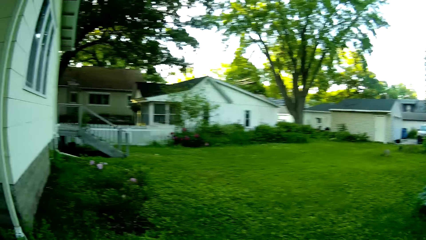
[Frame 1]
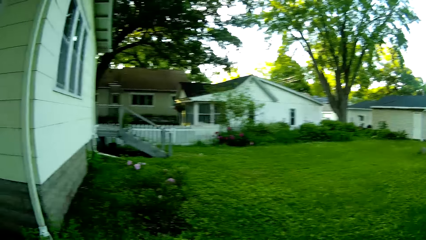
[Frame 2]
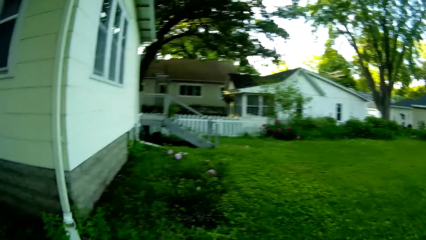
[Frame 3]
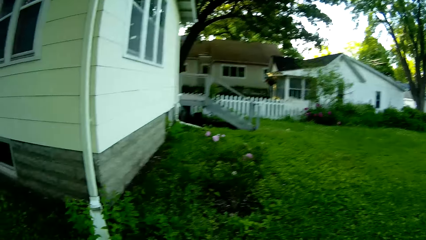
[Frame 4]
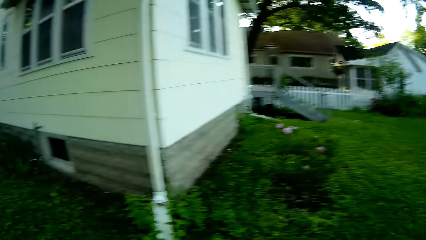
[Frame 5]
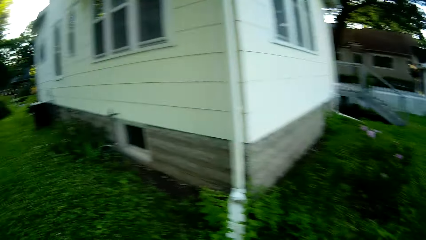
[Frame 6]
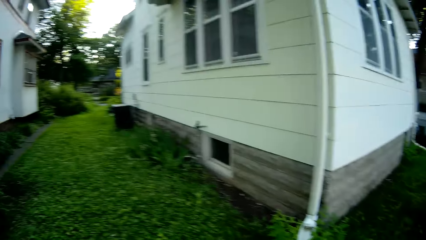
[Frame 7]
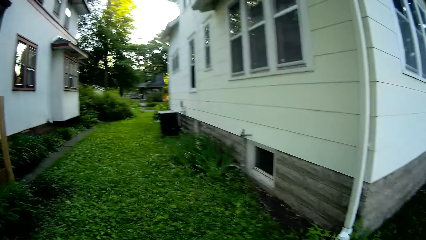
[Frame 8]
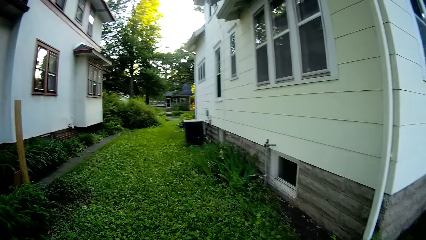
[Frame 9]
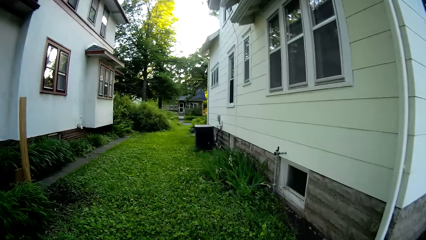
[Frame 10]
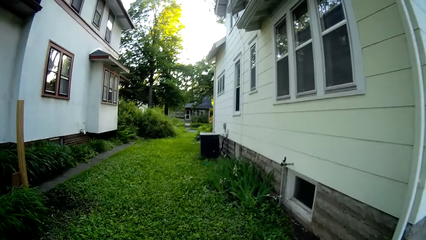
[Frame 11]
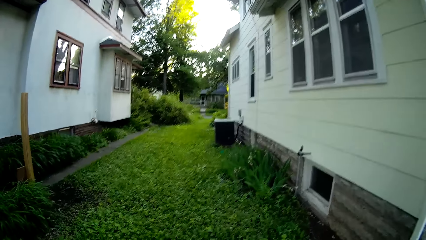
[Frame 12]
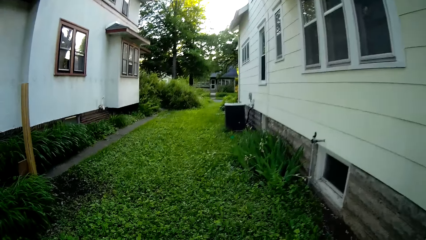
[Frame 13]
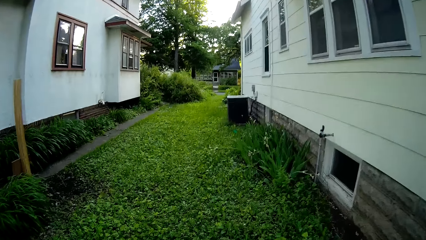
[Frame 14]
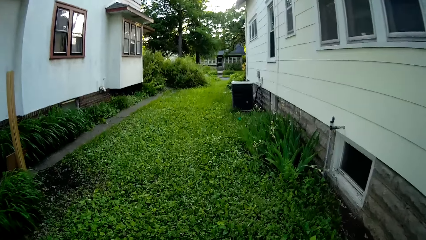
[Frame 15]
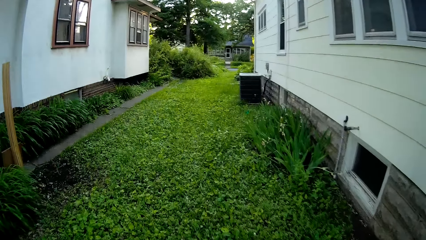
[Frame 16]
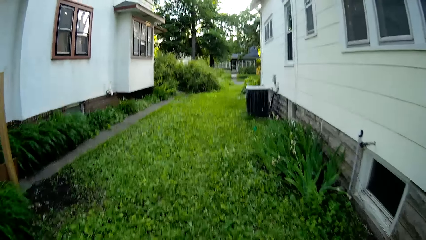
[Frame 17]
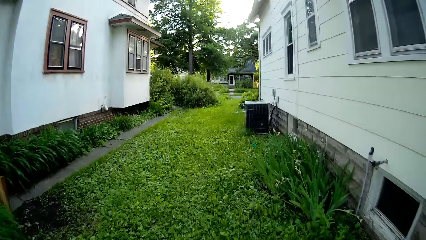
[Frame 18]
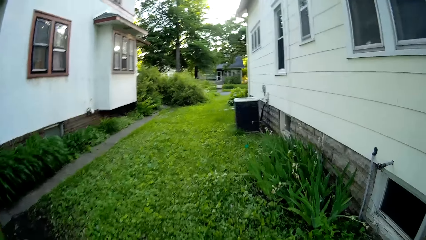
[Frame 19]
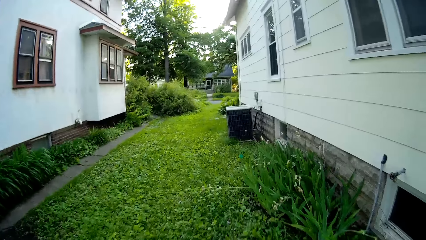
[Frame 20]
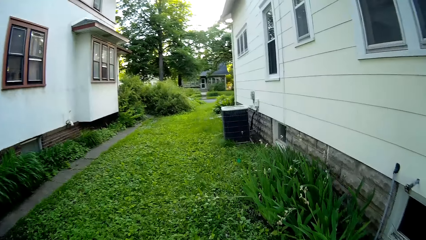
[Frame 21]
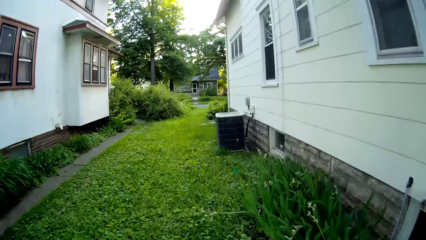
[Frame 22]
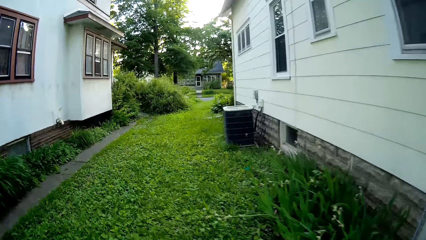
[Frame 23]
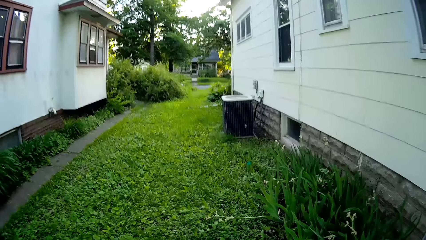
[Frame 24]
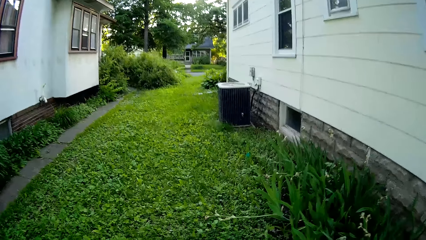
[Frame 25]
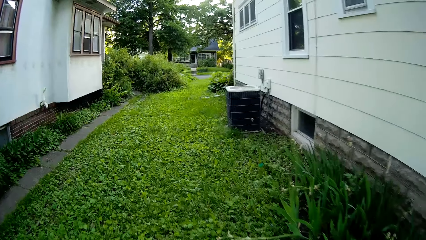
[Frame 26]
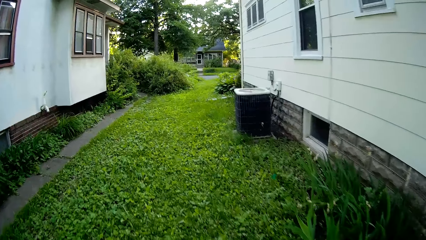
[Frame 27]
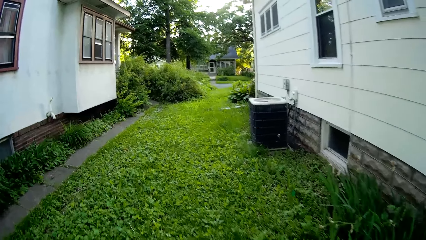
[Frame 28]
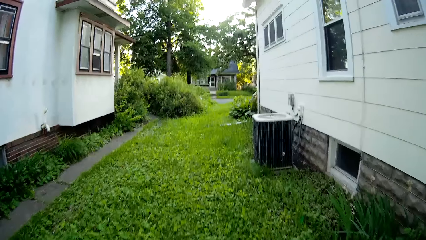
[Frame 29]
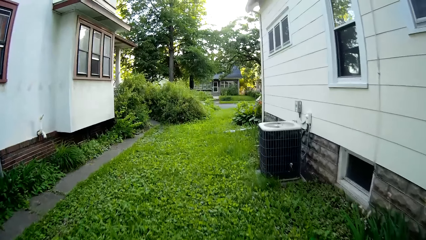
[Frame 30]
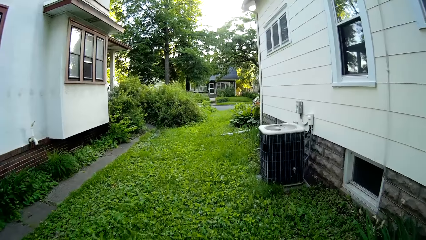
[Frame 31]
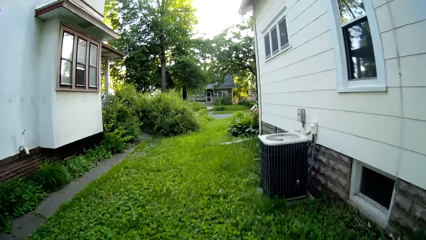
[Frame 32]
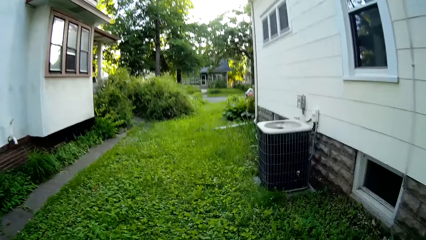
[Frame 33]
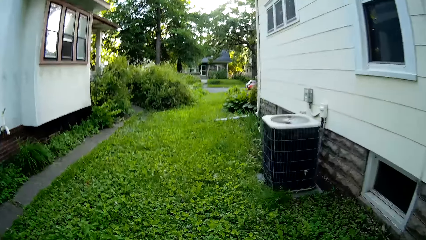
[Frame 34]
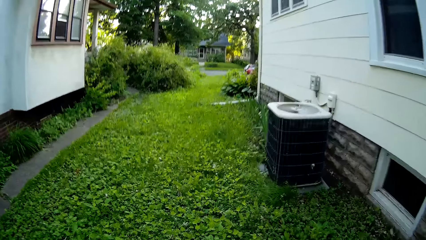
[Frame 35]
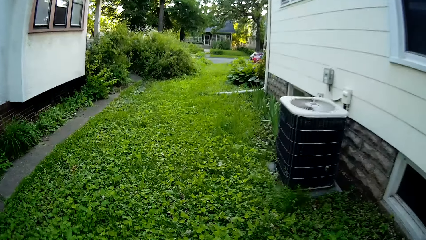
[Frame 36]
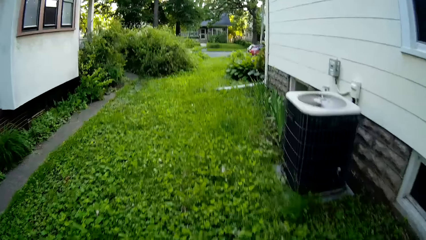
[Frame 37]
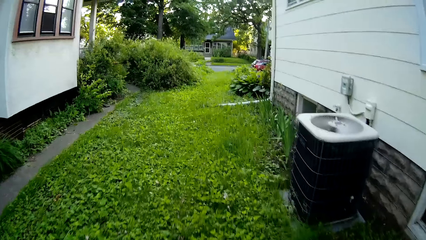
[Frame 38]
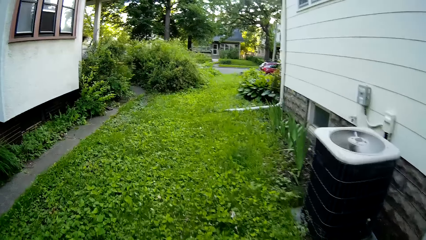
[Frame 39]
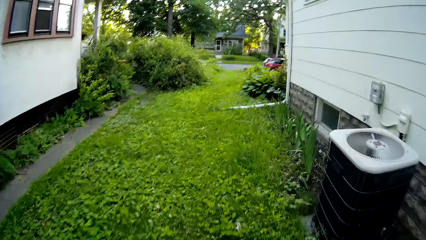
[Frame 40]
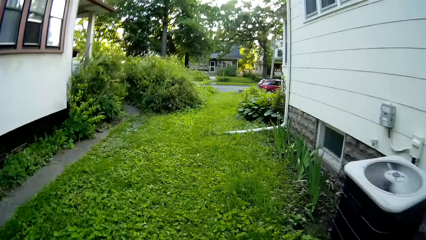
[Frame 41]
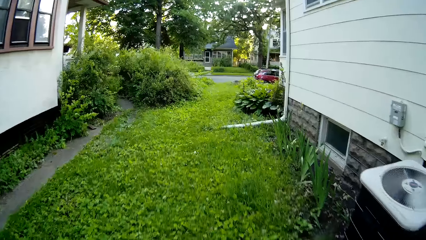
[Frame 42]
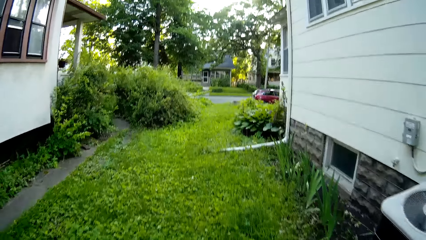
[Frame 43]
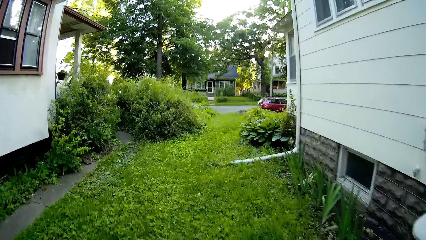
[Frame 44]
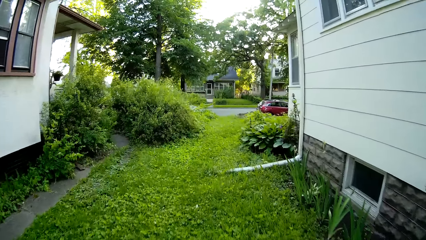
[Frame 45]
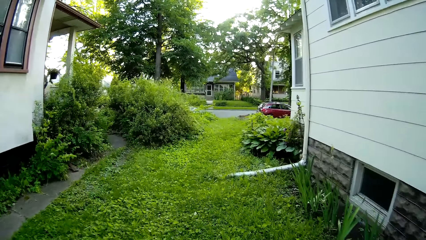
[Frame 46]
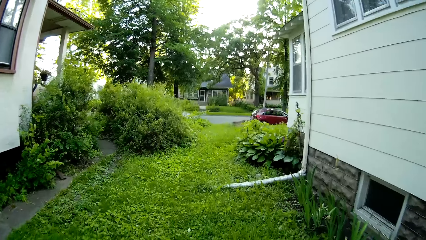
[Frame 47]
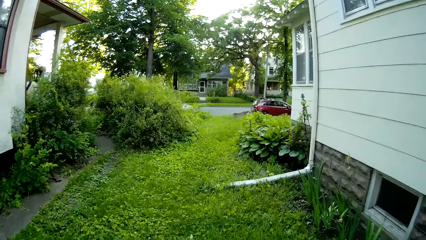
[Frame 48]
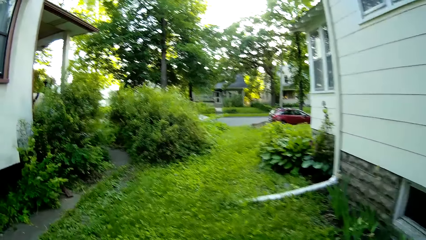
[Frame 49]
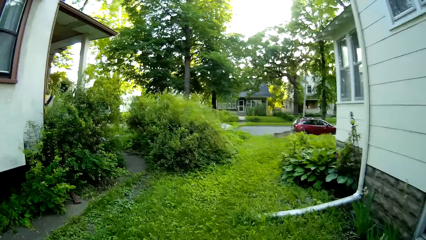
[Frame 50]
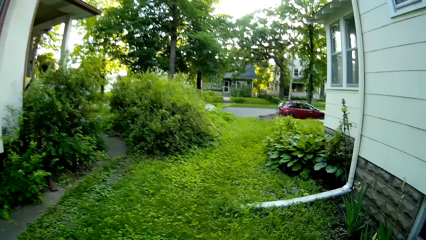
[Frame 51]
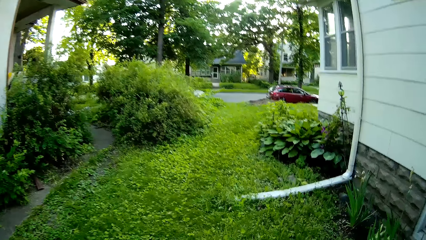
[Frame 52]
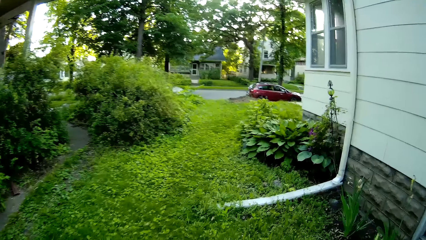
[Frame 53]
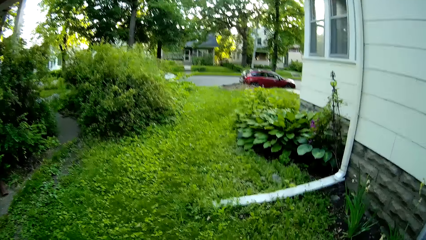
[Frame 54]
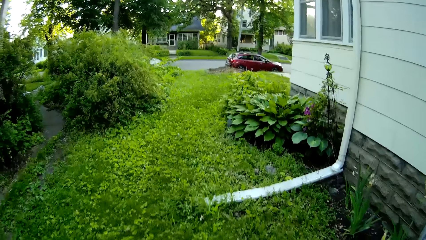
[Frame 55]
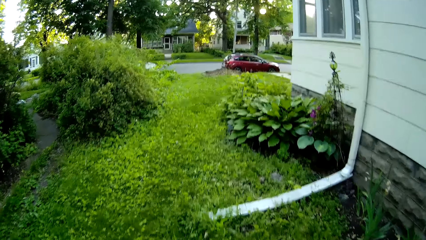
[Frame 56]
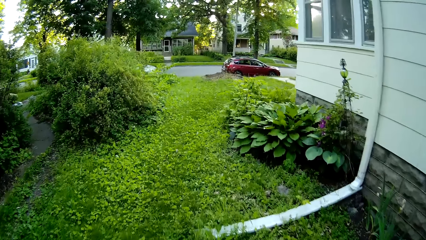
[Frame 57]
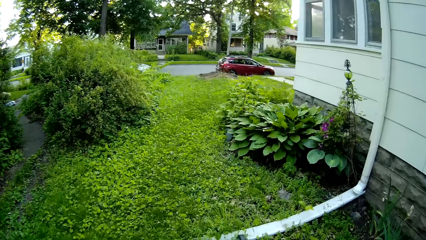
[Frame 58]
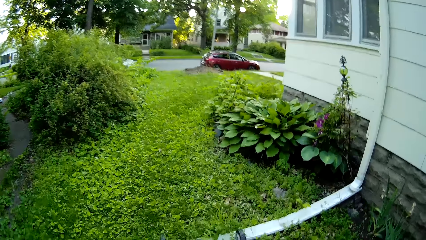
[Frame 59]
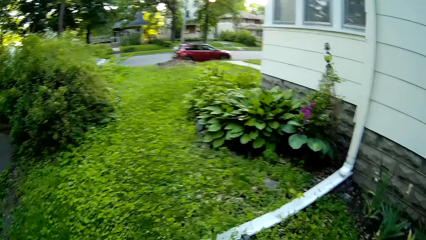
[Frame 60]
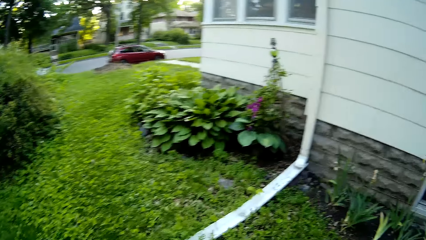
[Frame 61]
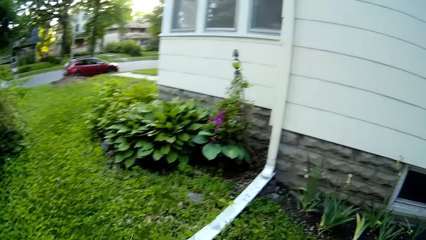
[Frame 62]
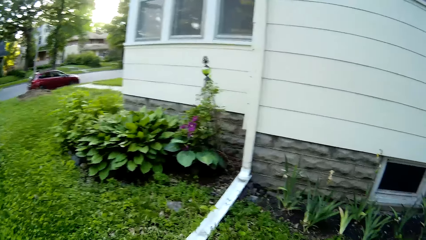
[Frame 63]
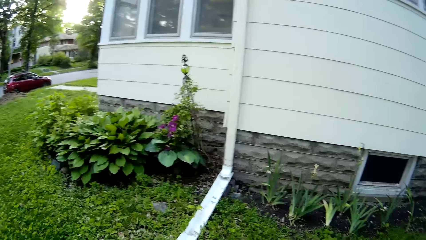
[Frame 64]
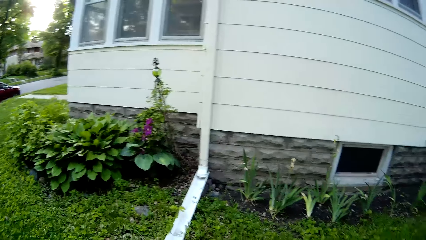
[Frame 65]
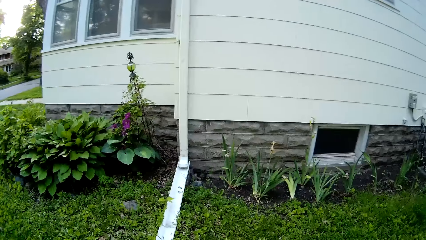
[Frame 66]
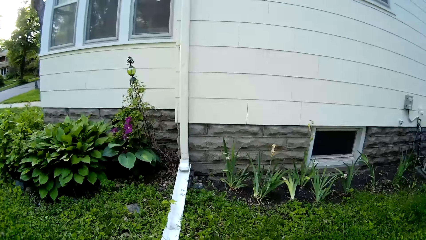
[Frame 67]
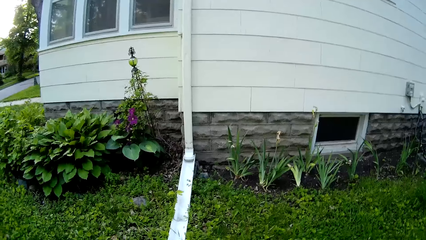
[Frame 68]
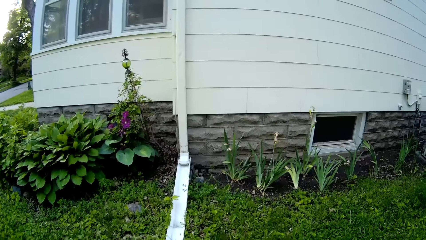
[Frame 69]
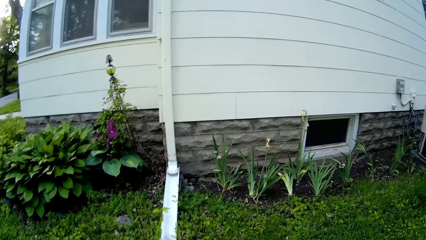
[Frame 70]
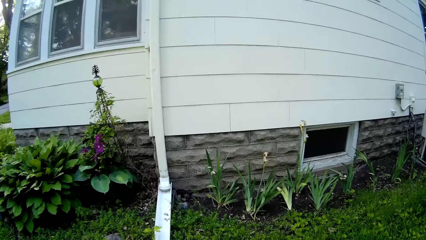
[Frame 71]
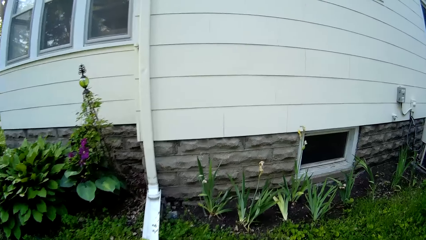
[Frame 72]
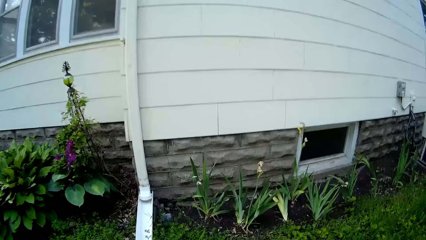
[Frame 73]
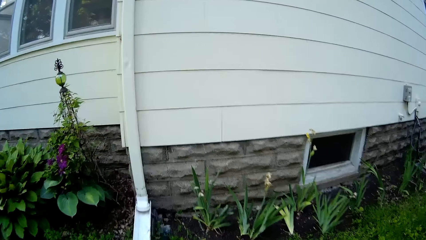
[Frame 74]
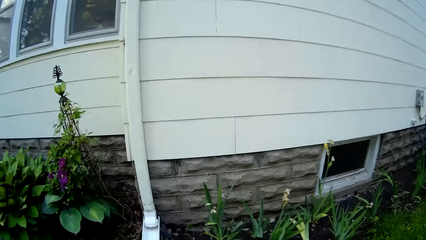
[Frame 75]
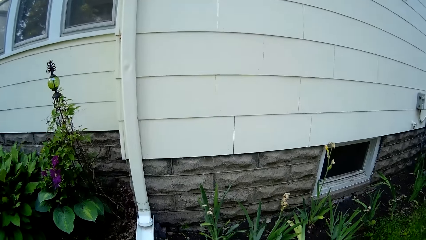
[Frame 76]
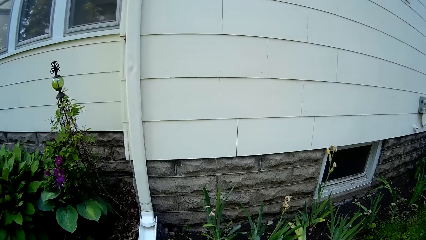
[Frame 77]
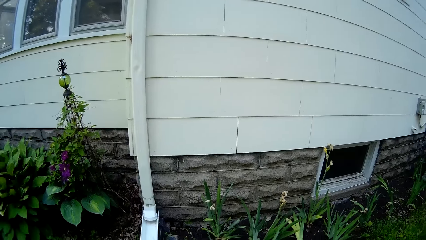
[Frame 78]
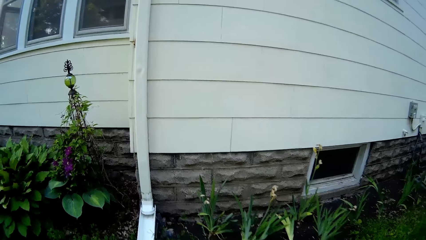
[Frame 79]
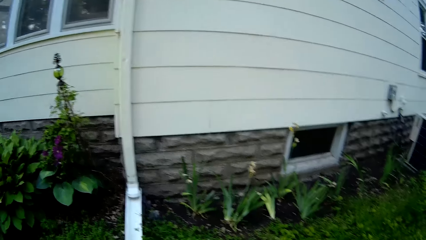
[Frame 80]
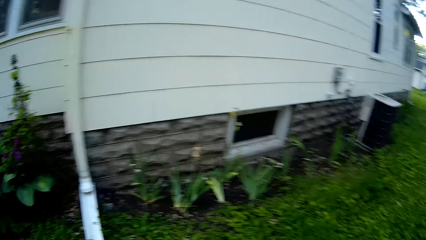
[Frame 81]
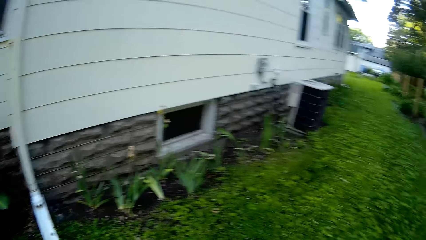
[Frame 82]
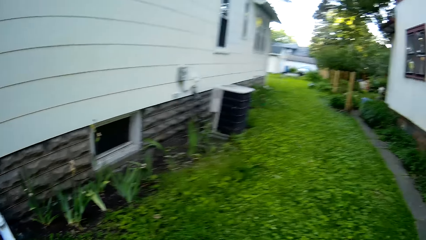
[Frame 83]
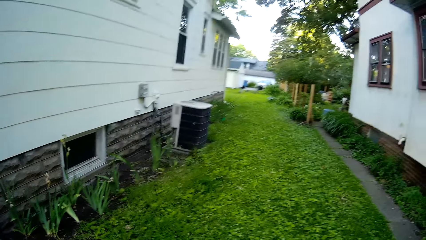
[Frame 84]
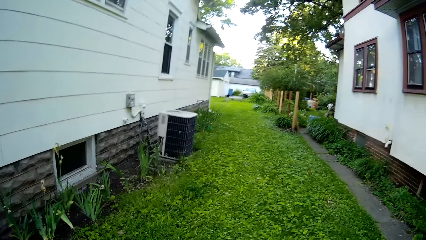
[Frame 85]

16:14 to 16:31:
The camera wearer turns a mower. They cut grass using the mower. They turn the mower.
